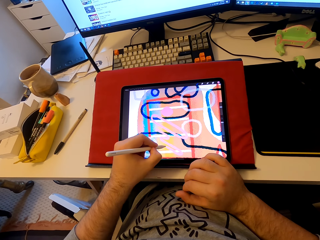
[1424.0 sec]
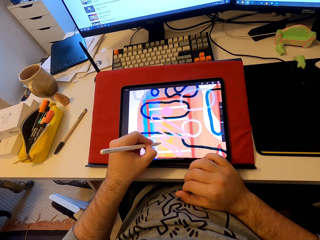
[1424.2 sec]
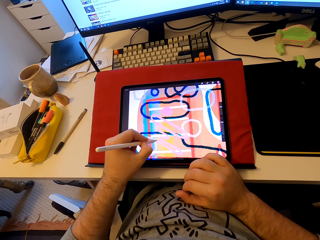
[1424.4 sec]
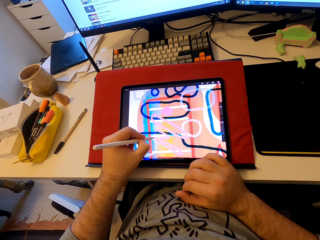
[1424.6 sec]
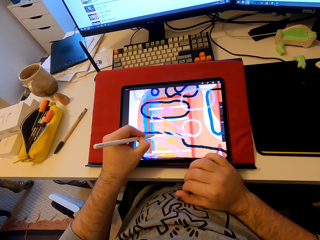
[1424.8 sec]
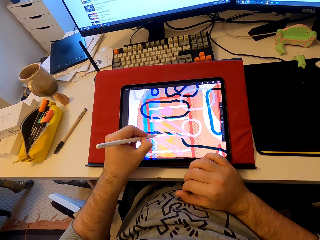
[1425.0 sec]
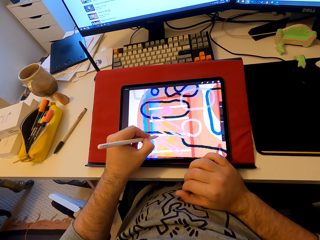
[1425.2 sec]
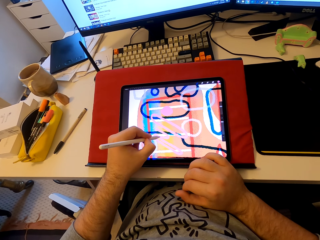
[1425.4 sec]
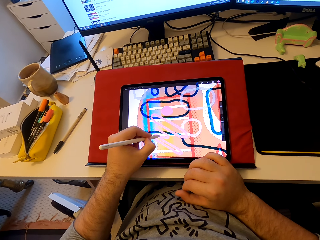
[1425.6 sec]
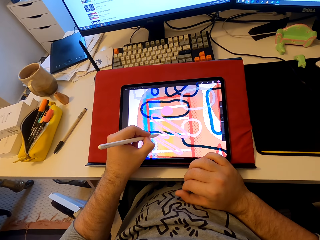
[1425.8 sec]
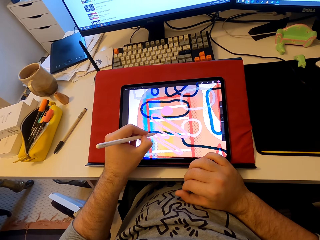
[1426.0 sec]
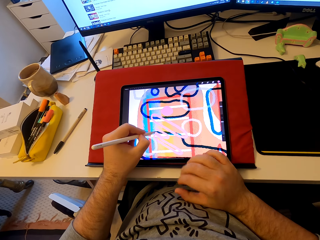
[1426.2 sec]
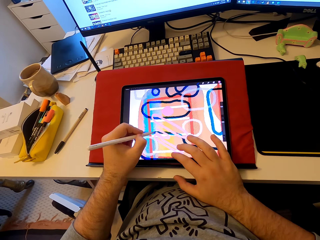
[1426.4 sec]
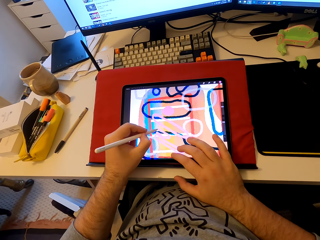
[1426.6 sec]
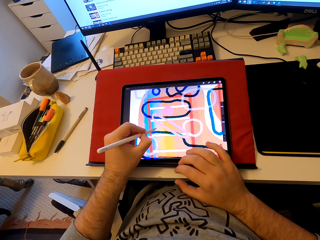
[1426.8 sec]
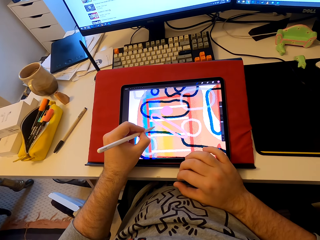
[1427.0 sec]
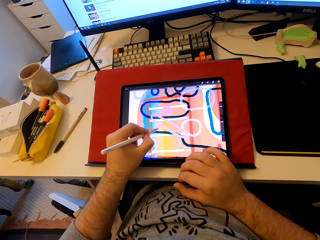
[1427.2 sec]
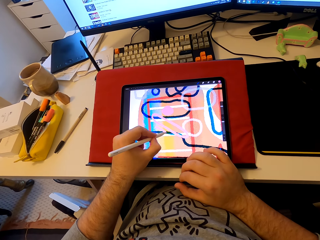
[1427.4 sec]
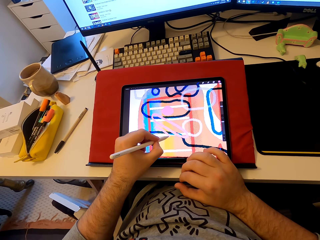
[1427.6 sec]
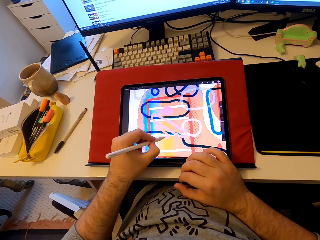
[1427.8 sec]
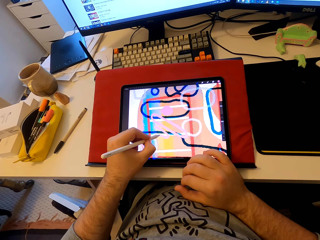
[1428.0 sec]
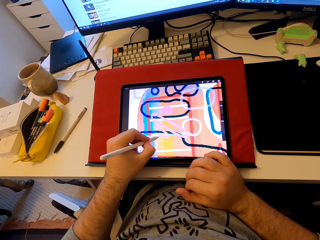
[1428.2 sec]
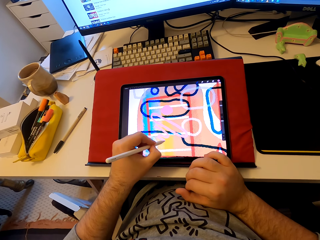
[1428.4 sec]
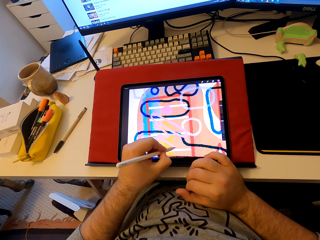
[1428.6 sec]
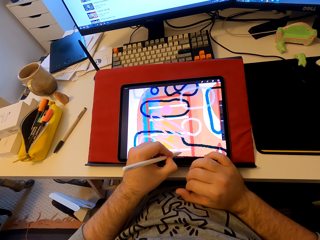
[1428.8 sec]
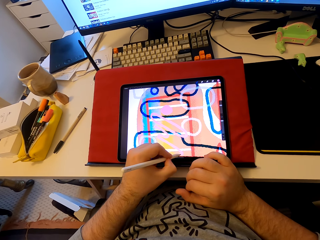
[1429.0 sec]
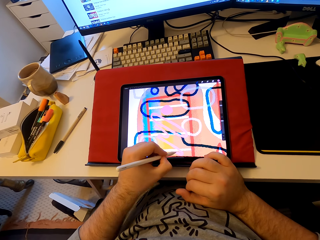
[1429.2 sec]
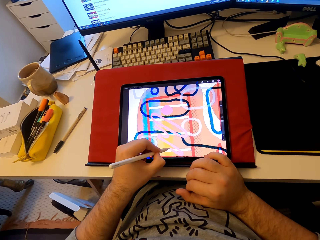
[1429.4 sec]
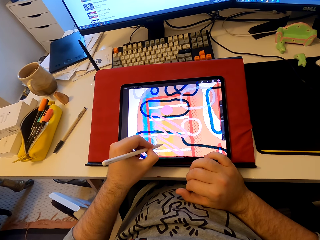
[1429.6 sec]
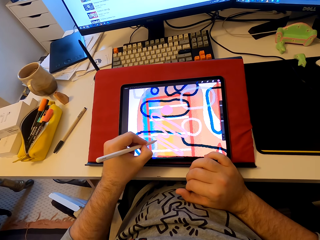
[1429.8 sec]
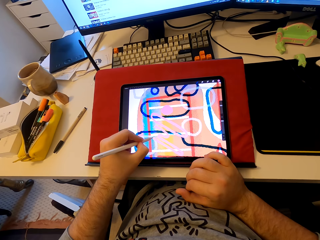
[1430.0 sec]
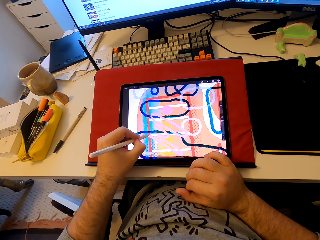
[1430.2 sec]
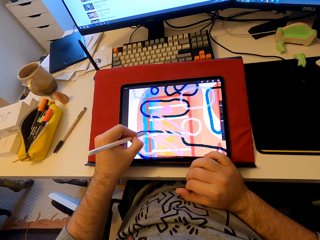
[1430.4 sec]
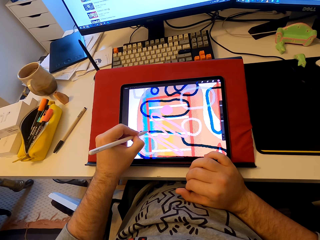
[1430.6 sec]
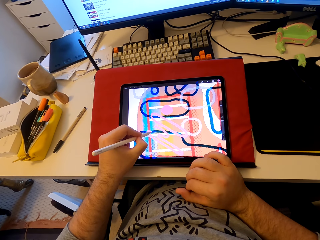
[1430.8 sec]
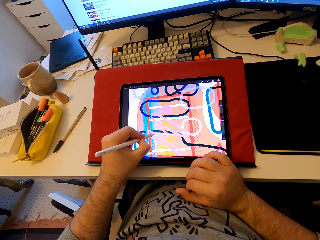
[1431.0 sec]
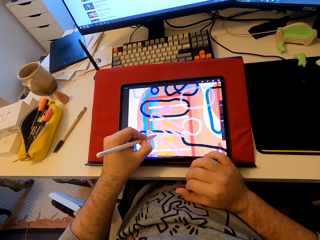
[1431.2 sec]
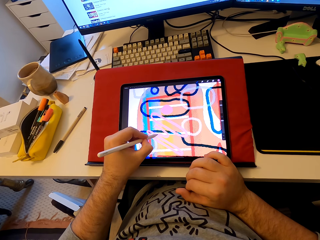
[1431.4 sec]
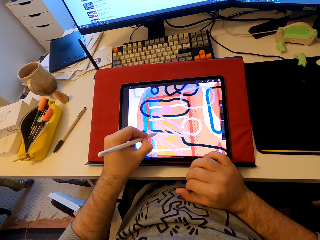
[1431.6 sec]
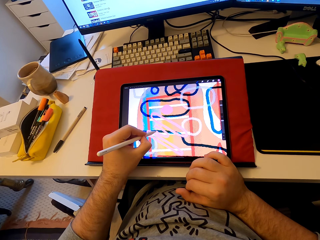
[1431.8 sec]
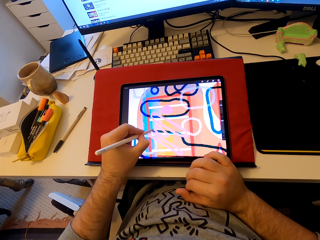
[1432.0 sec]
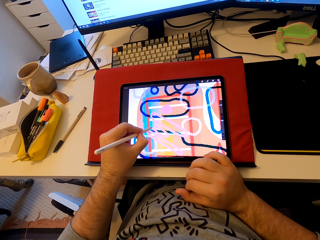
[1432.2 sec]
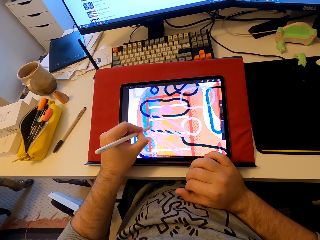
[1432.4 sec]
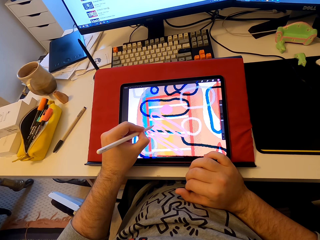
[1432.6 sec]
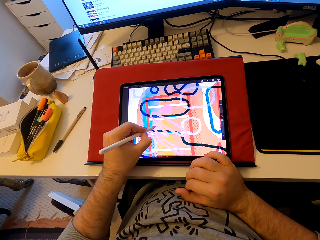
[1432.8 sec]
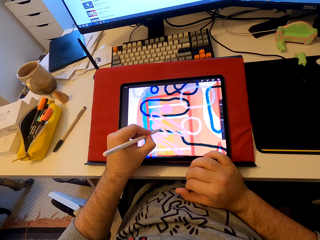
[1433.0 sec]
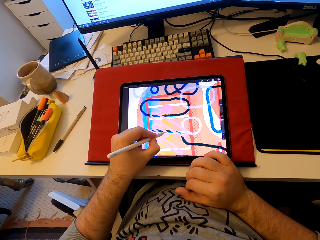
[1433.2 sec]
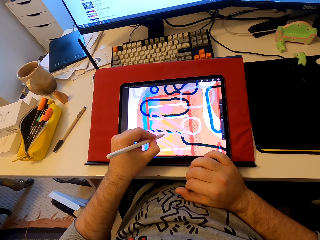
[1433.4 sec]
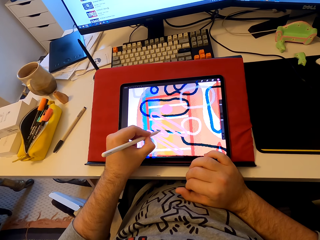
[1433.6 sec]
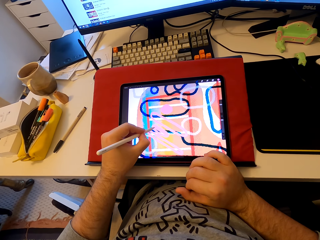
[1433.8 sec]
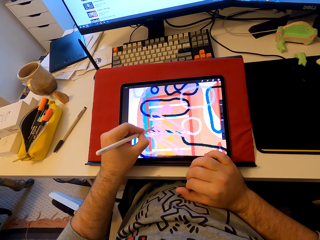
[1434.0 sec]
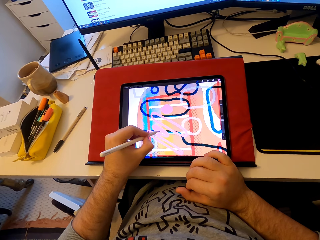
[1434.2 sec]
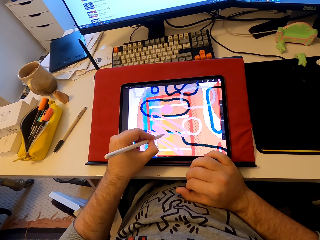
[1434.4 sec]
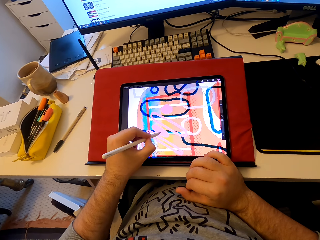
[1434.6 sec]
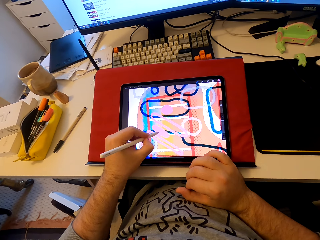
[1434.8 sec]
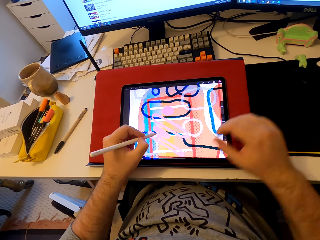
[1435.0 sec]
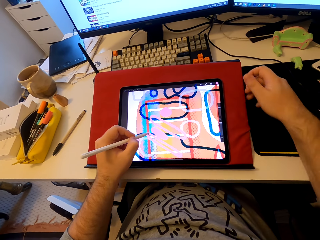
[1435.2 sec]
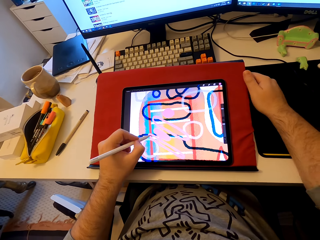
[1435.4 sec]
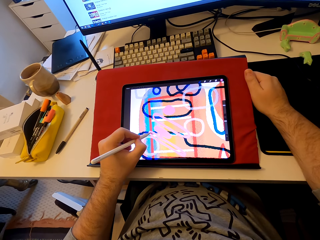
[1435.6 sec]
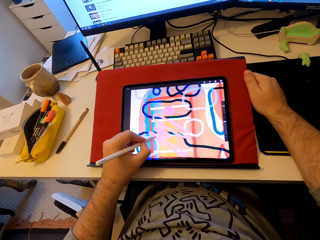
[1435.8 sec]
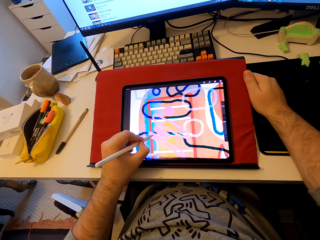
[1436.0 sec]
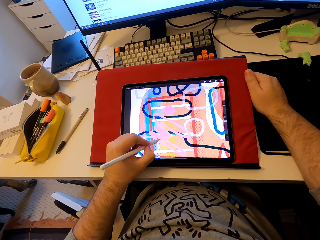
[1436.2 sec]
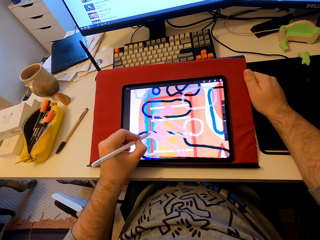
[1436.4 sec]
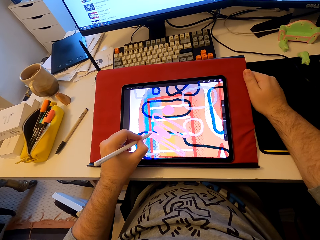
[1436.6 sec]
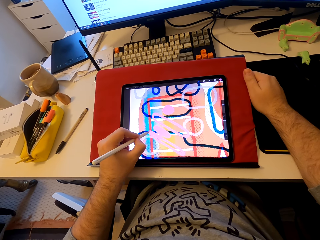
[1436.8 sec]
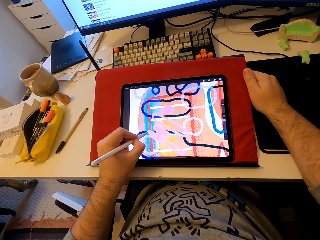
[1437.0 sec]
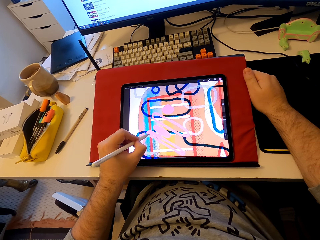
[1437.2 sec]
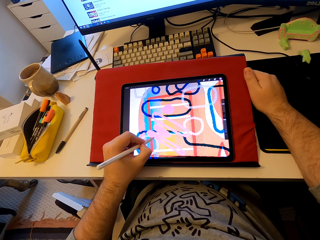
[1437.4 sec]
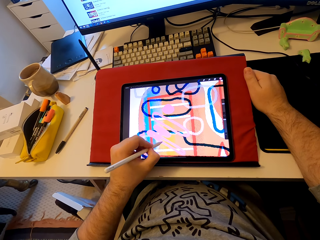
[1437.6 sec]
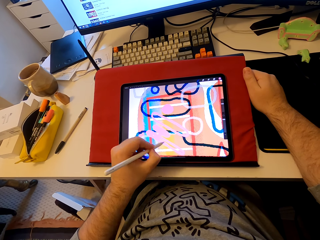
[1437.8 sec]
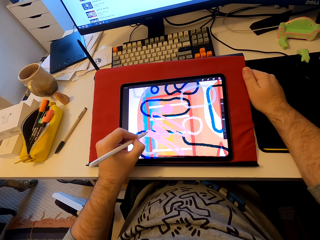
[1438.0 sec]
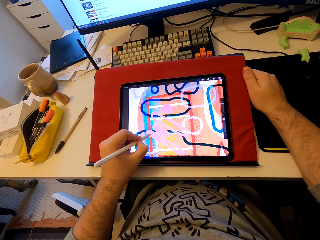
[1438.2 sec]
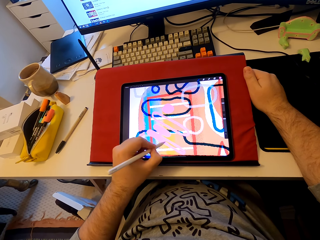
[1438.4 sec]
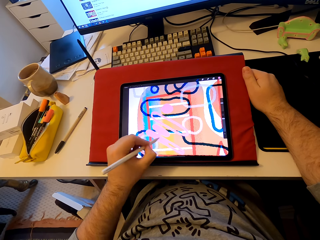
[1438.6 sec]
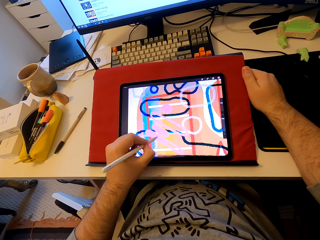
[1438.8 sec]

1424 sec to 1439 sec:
The camera wearer touches the tablet. They color the picture in the tablet. They draw in the tablet. They hold something. They draw a pattern on the tablet.

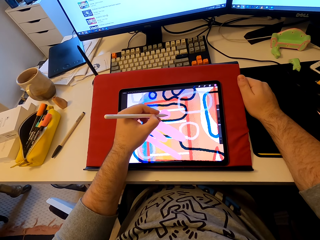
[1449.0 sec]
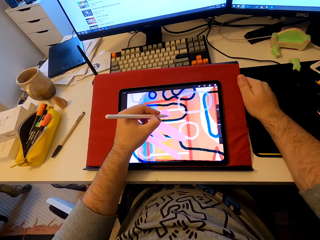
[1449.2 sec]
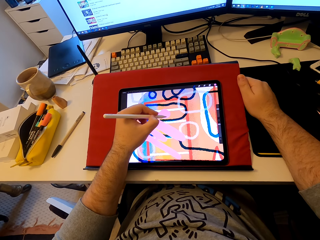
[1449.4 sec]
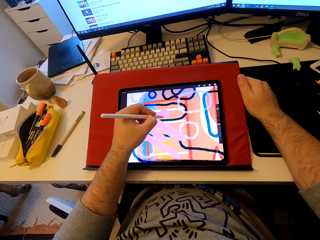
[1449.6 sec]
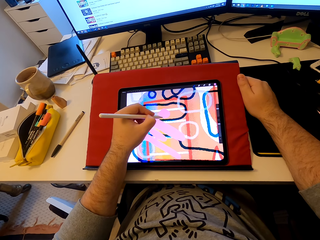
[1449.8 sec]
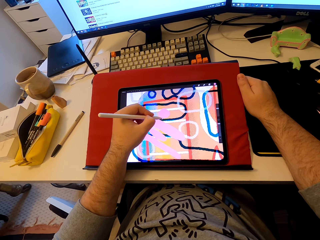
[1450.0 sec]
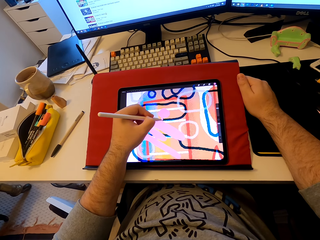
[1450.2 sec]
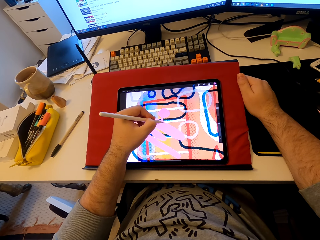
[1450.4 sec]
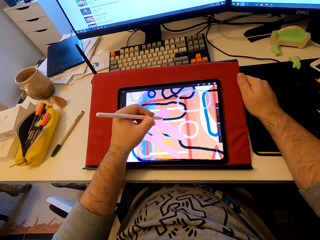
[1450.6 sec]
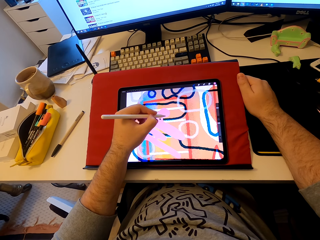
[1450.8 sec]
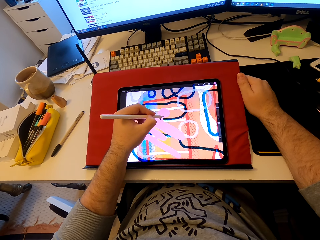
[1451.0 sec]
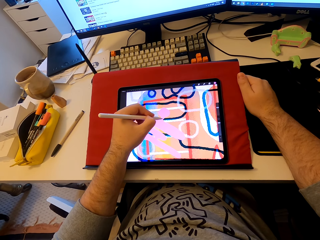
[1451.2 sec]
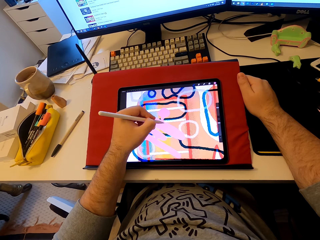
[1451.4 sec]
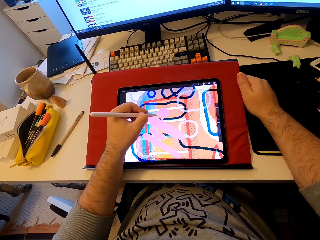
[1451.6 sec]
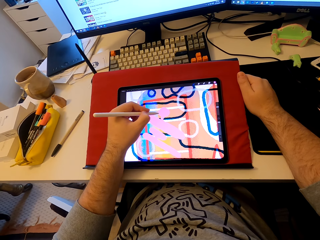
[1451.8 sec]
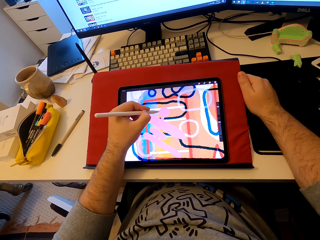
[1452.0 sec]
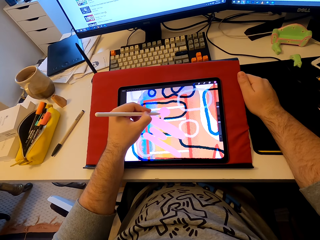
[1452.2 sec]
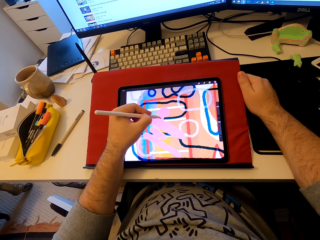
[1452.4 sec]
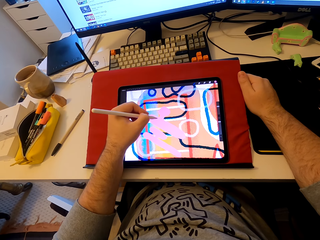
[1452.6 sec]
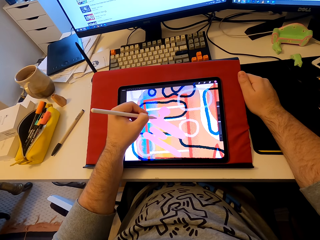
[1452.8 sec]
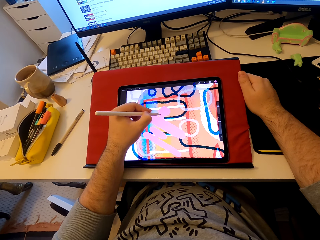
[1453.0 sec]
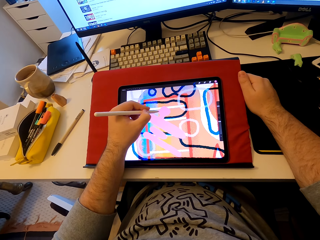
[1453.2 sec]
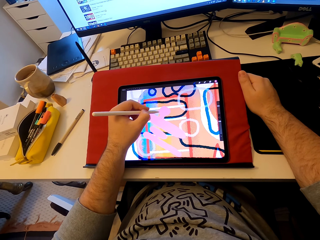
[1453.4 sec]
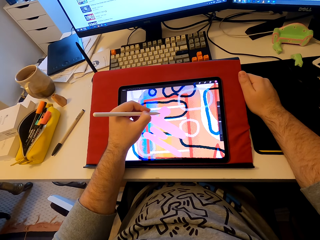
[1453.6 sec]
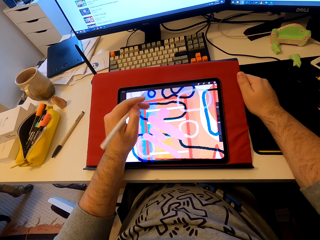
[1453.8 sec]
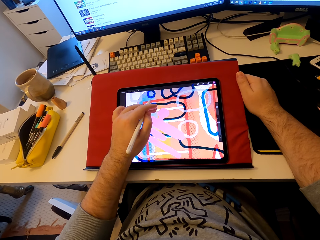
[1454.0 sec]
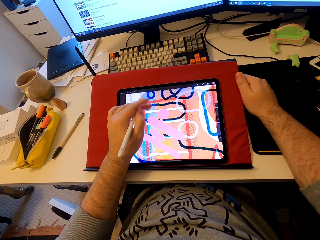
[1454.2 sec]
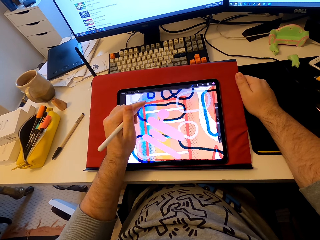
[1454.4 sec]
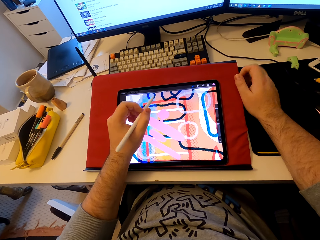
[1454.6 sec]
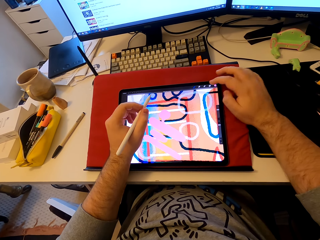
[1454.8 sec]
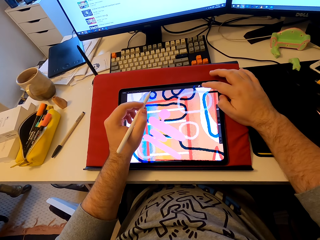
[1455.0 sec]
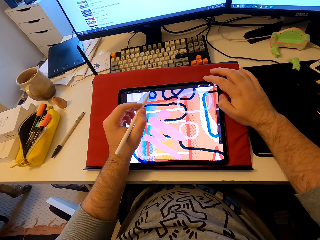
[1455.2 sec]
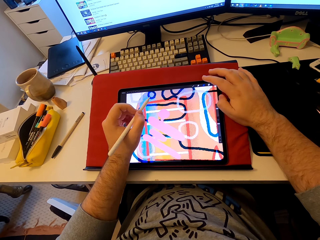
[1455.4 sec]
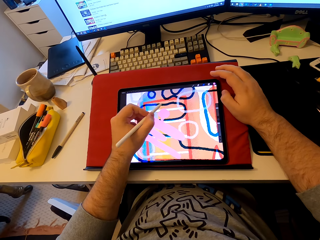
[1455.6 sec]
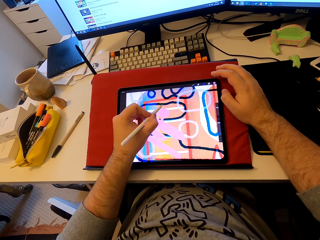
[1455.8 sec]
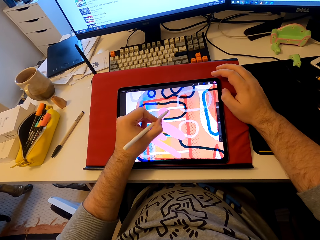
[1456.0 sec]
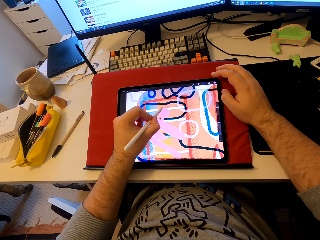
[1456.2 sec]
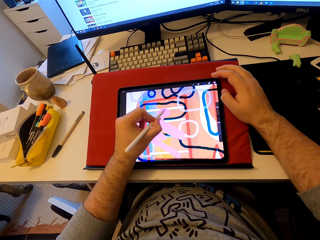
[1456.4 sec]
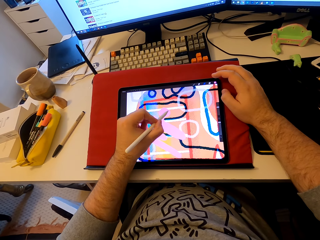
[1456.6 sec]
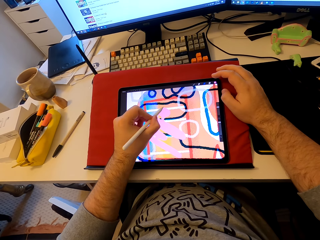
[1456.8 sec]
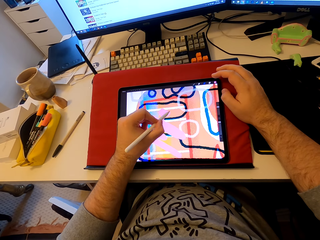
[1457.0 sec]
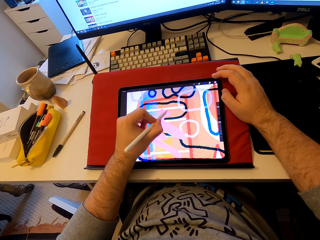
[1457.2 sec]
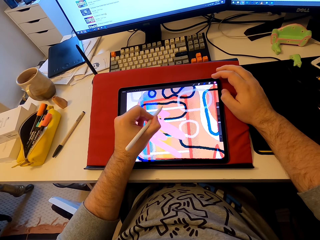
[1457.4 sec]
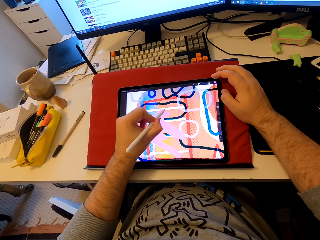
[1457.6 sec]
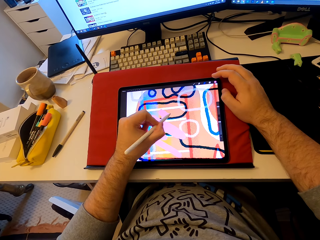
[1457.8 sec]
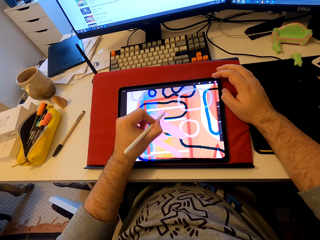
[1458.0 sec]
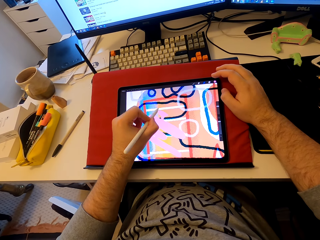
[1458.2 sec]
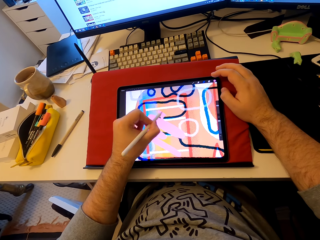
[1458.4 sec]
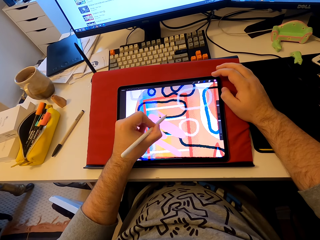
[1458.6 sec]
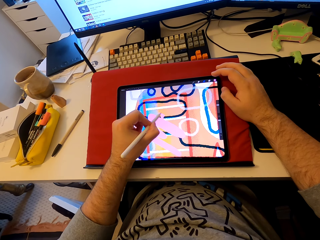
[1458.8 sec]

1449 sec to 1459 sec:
The camera wearer touches the tablet. They draw in the tablet.
